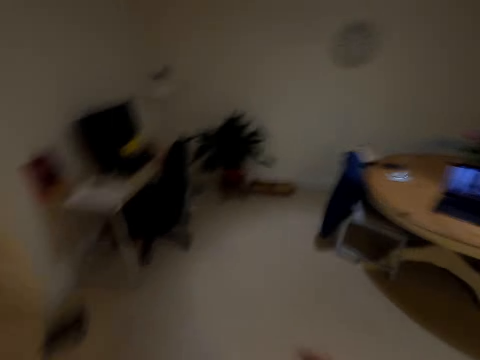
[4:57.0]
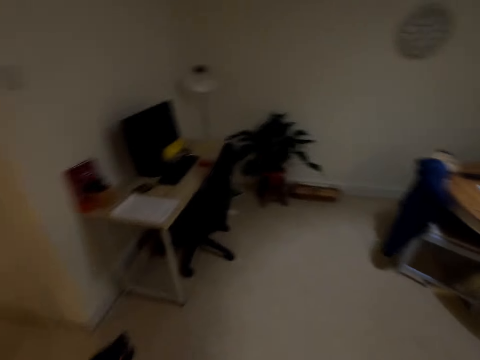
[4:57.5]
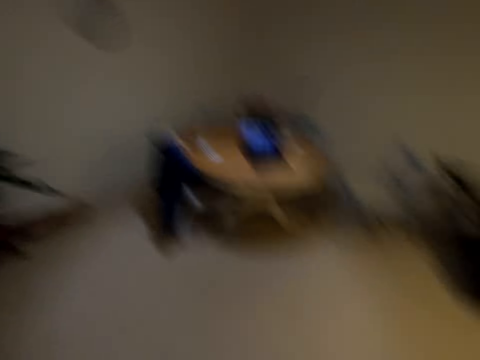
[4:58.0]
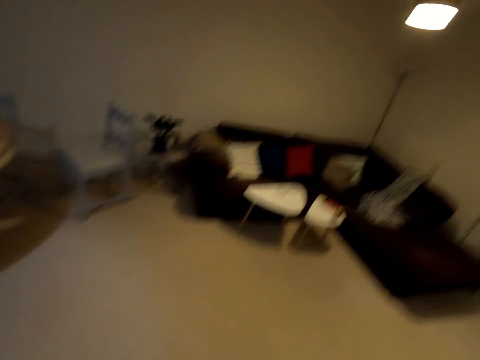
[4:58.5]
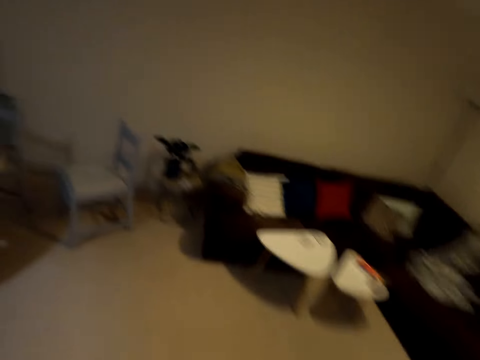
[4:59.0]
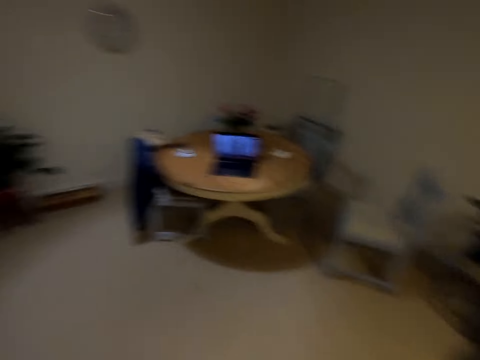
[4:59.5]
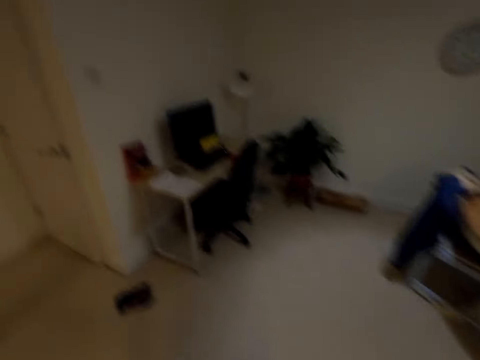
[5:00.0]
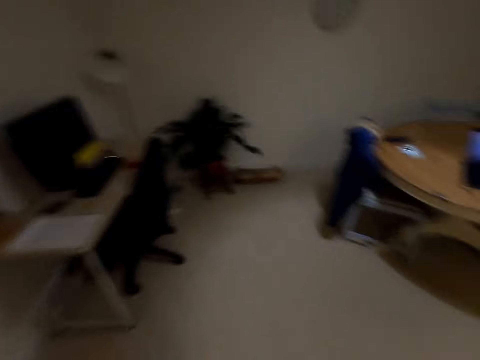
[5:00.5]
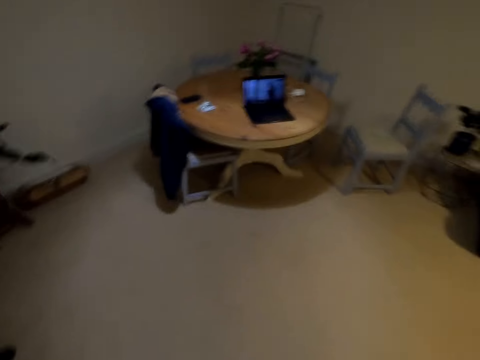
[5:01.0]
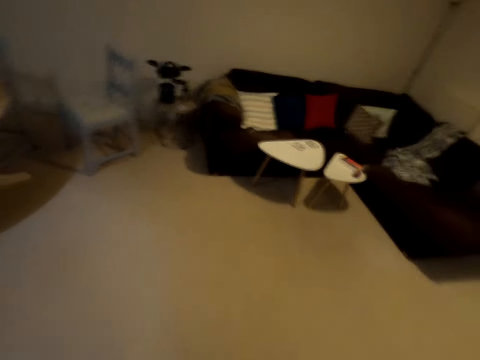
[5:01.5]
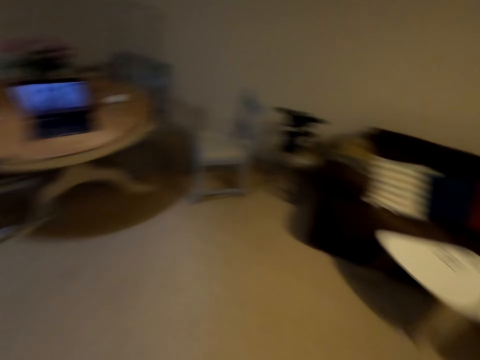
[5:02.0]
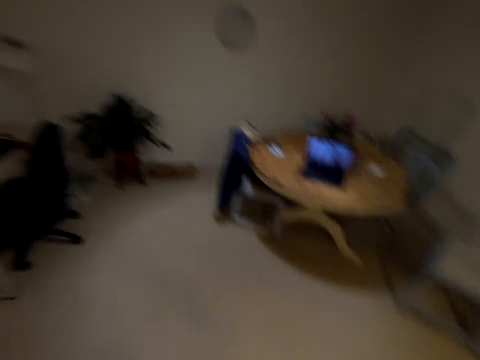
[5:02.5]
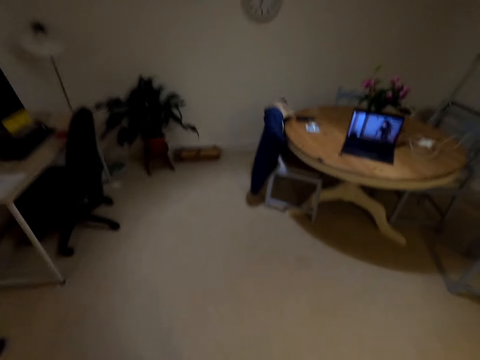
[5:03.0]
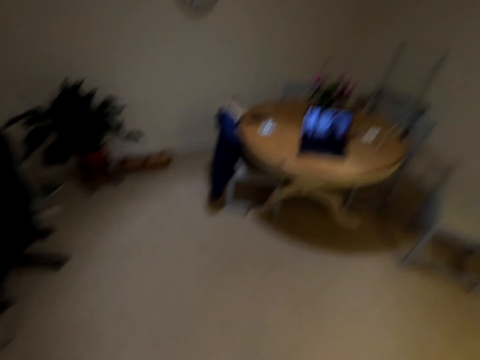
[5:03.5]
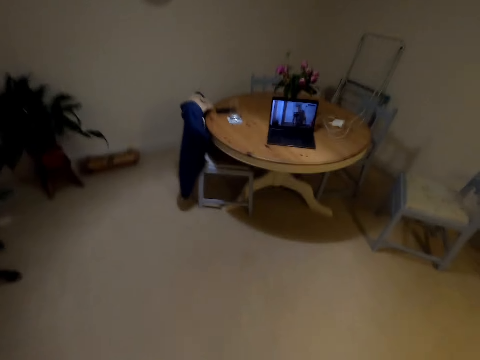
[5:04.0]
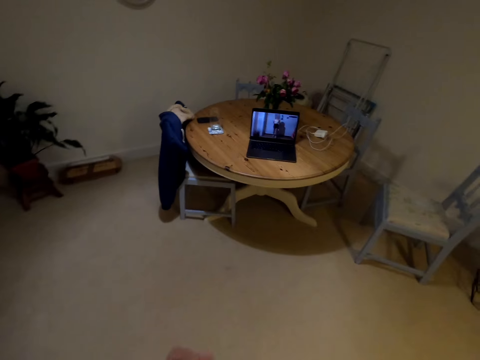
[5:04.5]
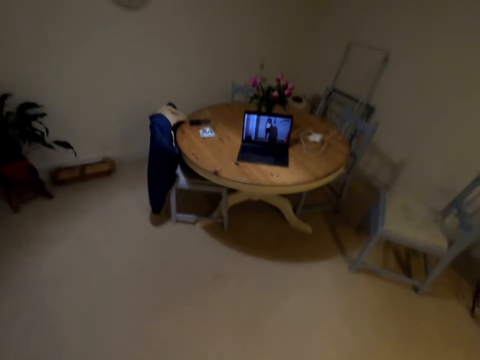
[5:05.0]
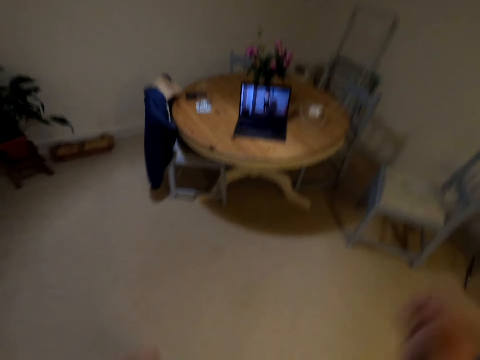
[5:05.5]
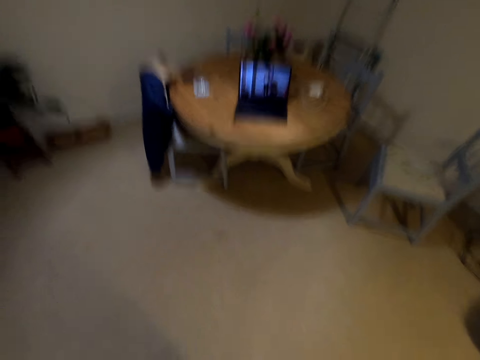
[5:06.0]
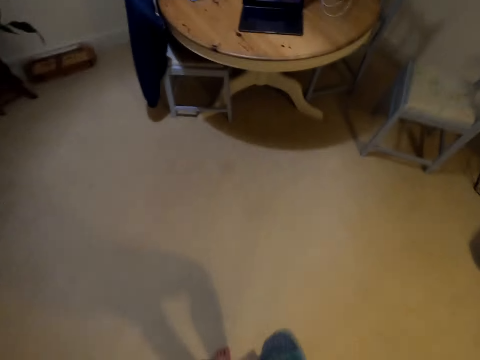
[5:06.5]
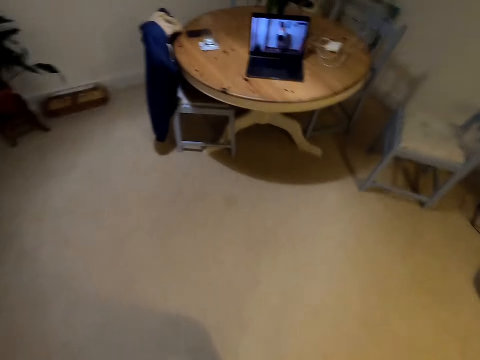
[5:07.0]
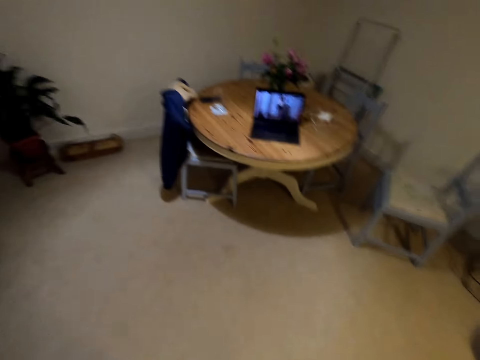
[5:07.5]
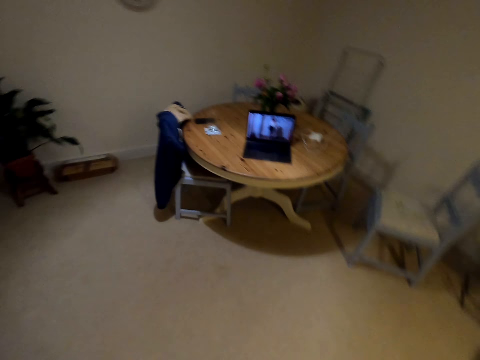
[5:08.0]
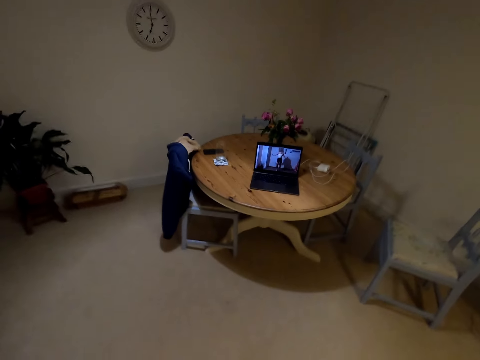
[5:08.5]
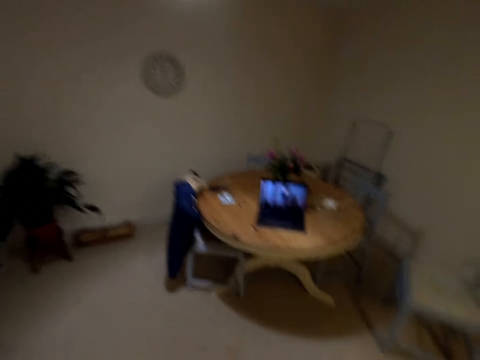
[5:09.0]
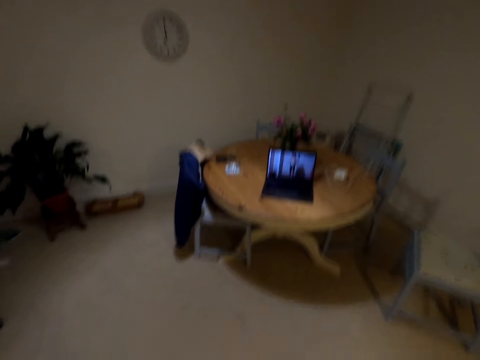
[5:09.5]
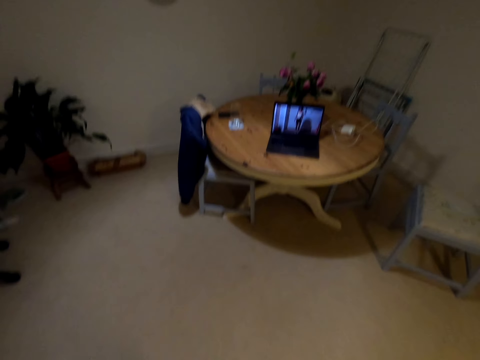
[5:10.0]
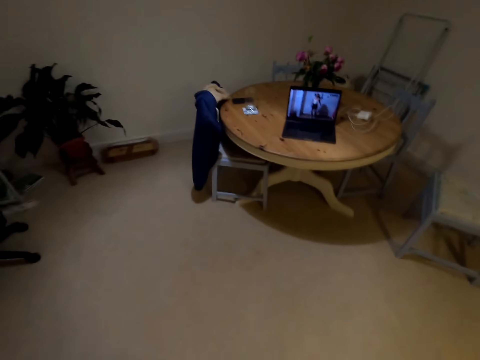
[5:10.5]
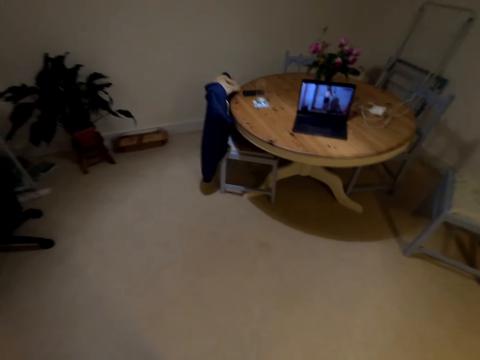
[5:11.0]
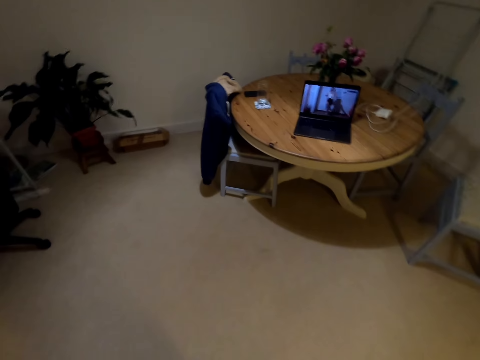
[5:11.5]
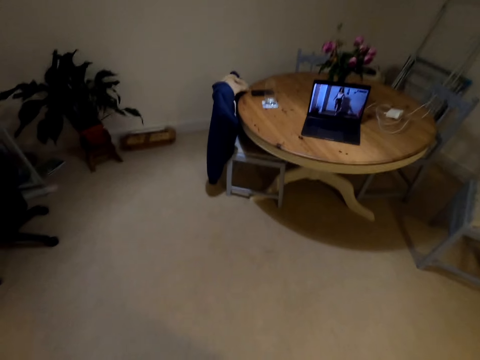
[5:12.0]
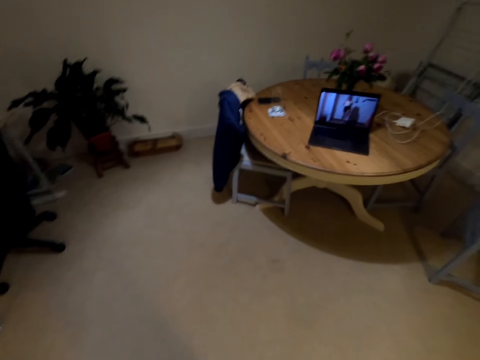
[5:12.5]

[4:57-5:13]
The camera wearer moves their hand. They look around. They move their hand. They look around.

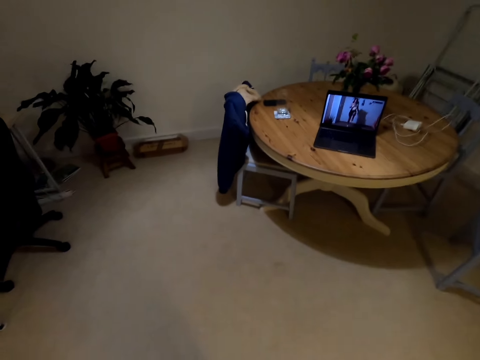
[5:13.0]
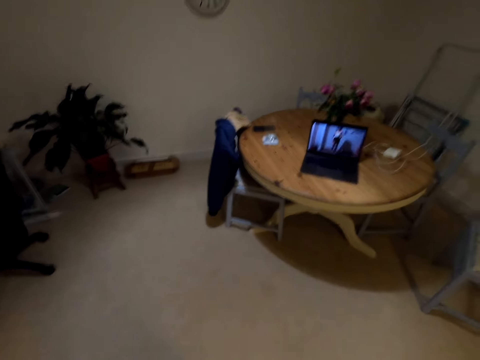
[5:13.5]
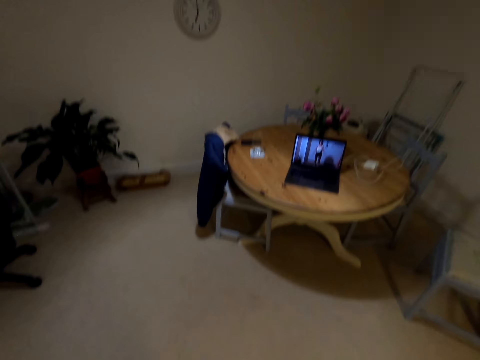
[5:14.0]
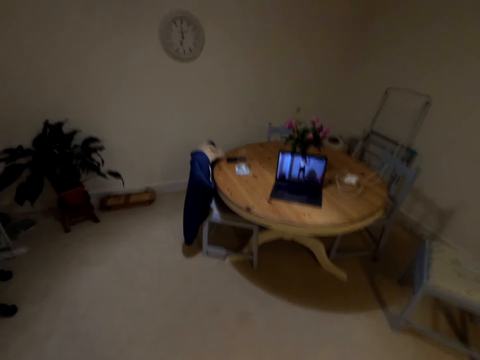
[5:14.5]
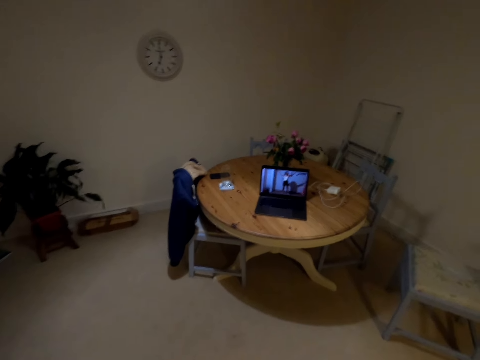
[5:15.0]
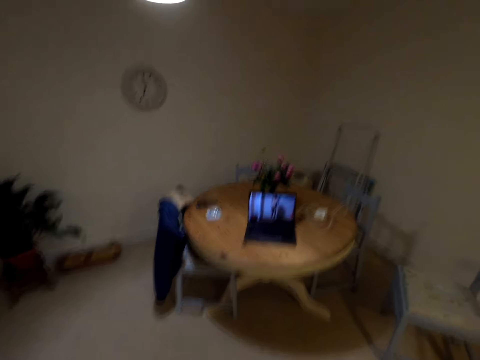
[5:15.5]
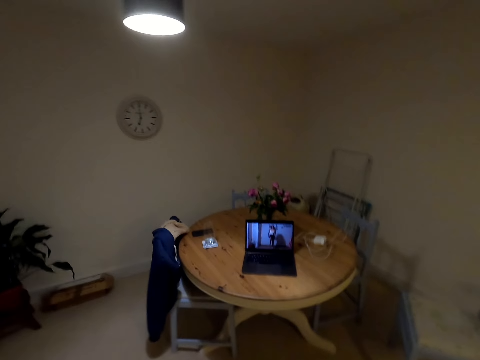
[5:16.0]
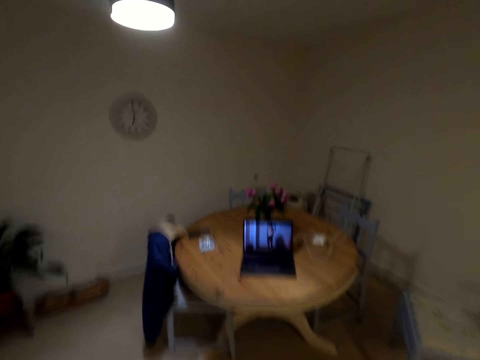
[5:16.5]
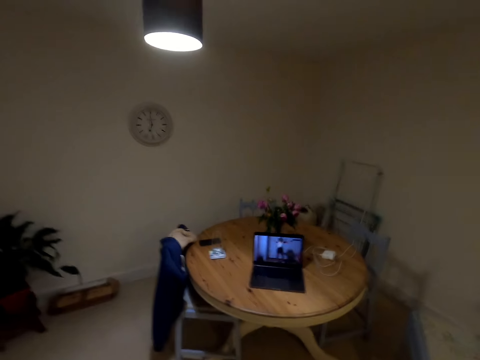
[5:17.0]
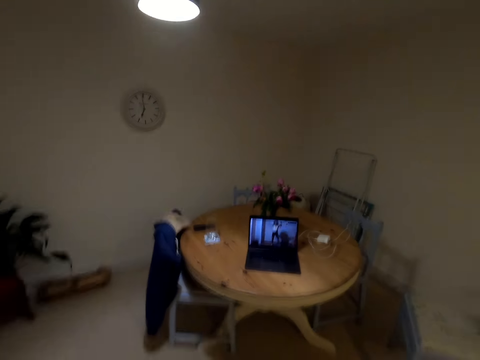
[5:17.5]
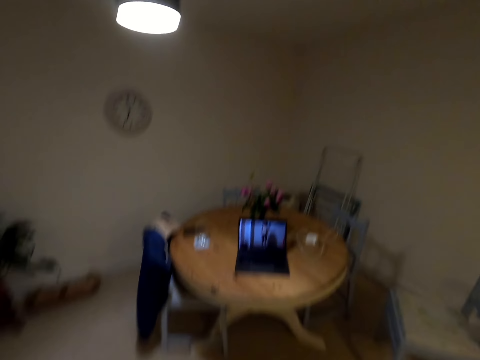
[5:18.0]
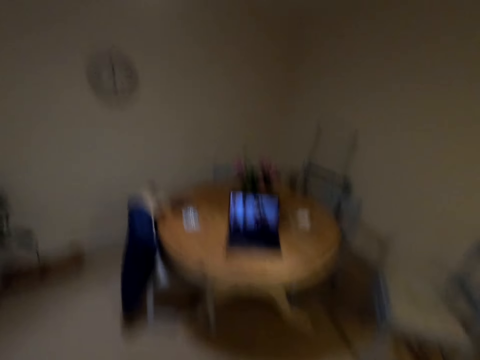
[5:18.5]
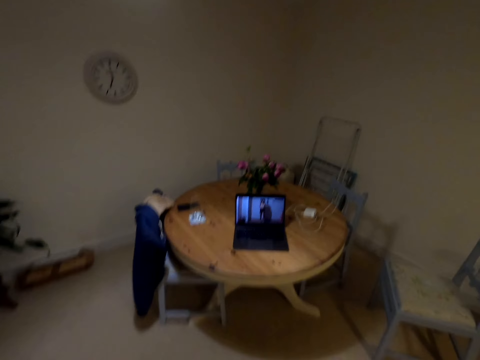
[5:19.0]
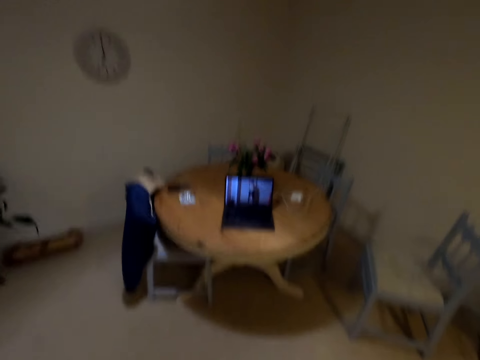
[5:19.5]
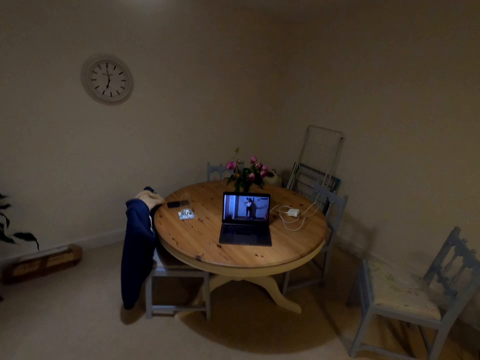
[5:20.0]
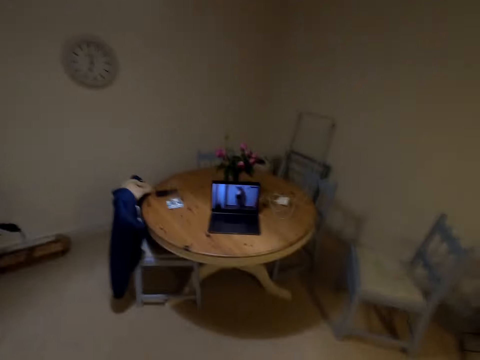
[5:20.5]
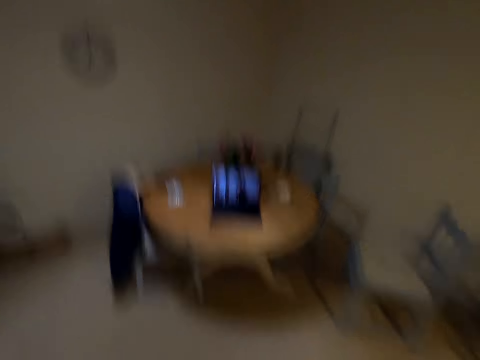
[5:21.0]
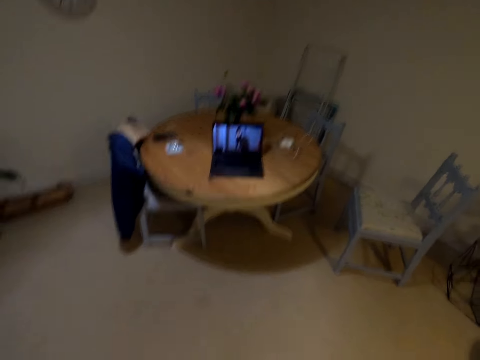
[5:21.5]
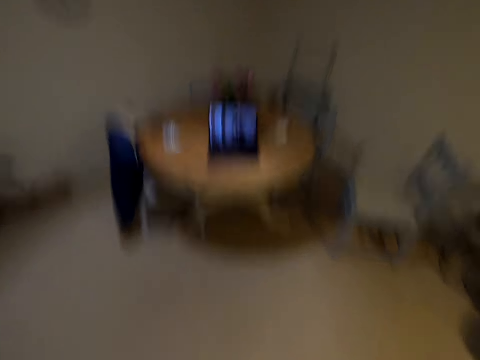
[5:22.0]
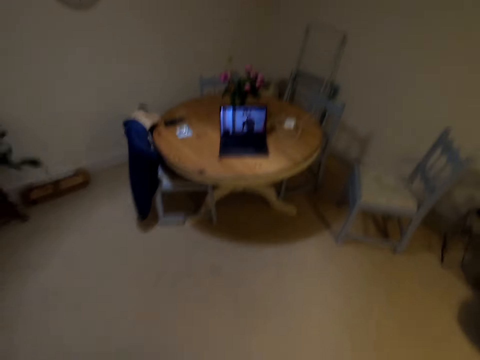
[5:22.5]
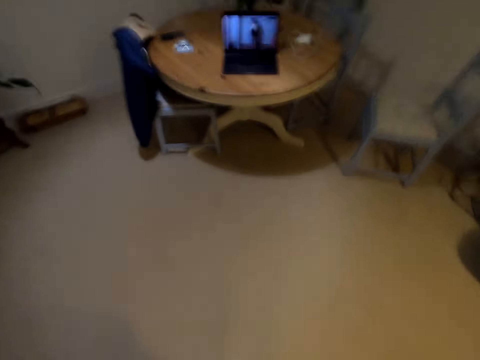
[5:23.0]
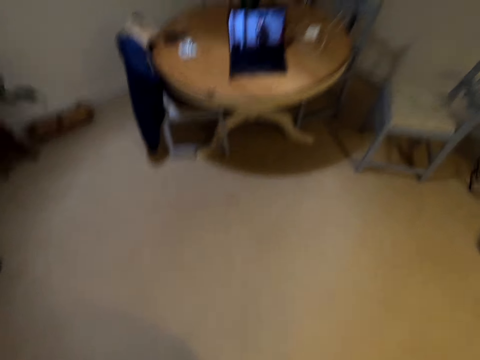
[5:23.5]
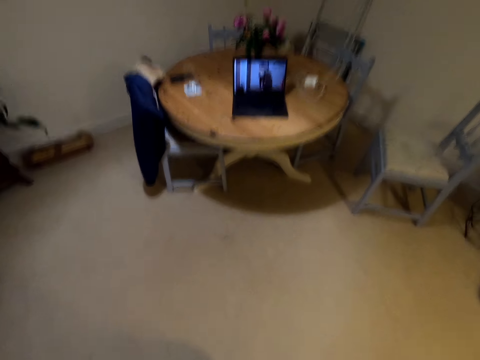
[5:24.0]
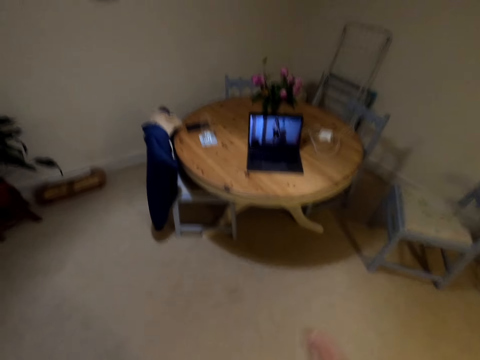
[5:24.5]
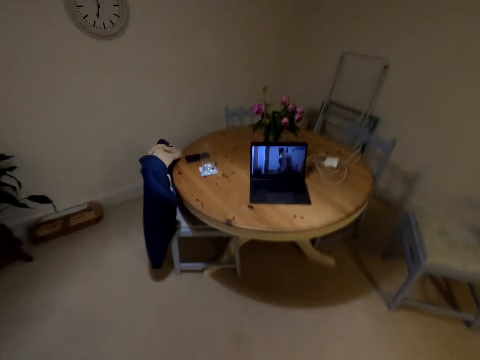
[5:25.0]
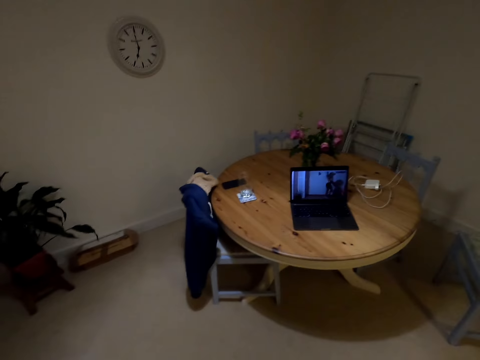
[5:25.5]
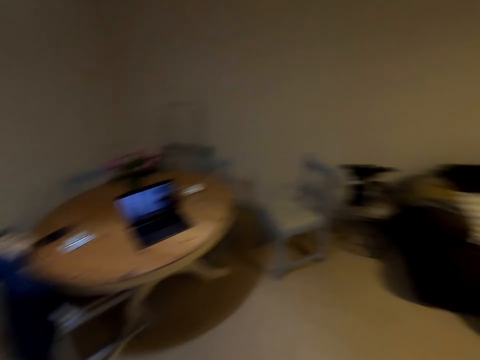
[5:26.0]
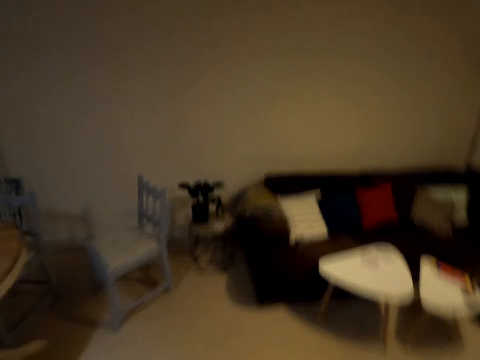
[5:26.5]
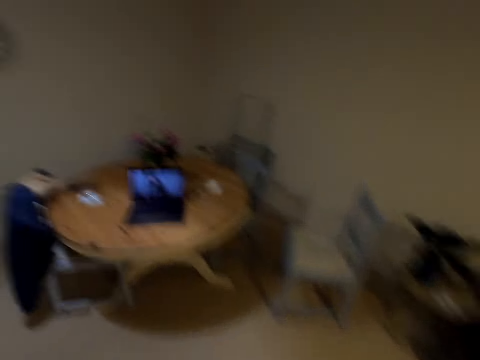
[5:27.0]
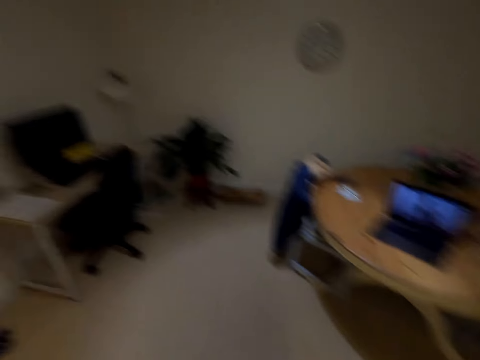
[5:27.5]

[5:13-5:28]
The camera wearer moves their hand. They look around.
